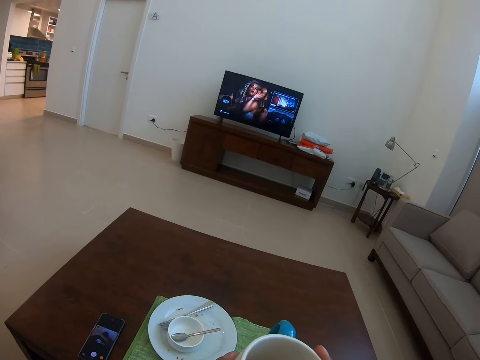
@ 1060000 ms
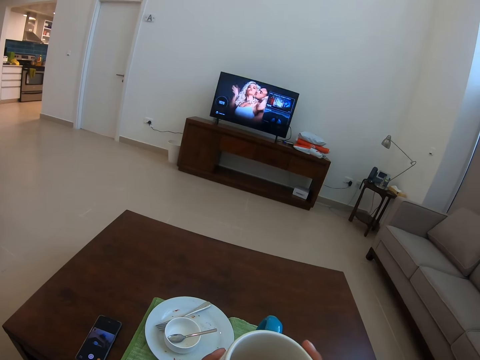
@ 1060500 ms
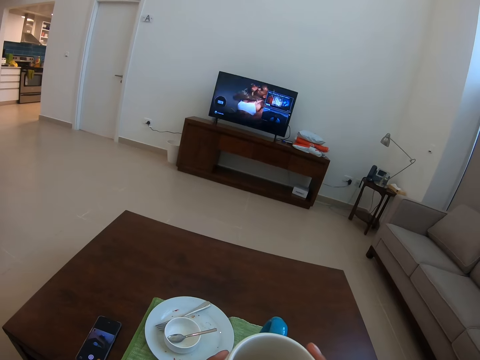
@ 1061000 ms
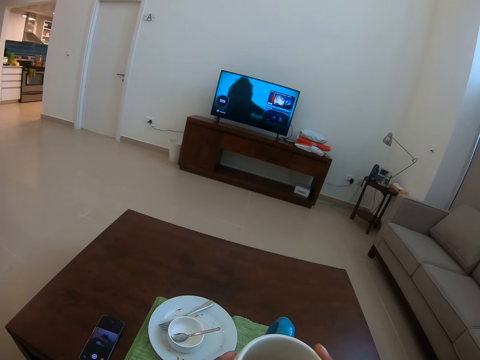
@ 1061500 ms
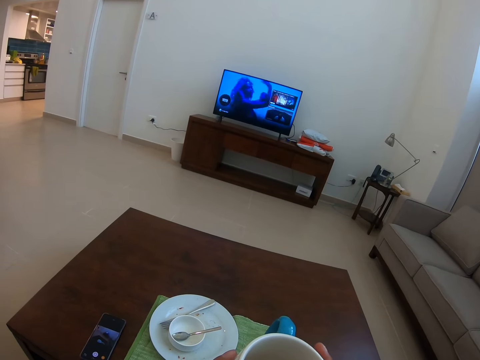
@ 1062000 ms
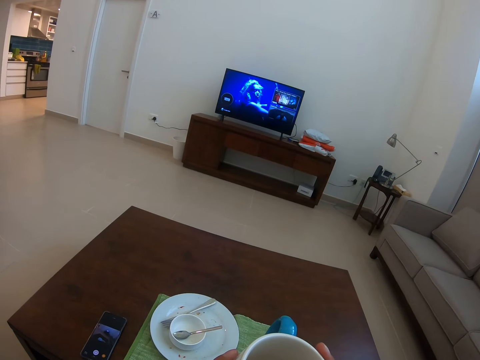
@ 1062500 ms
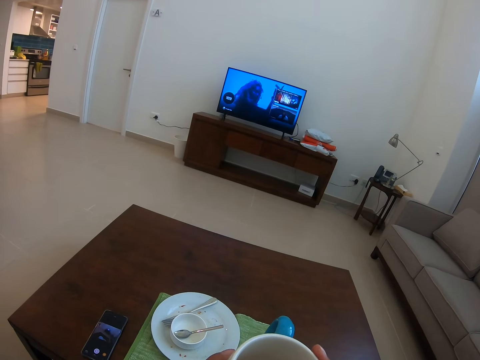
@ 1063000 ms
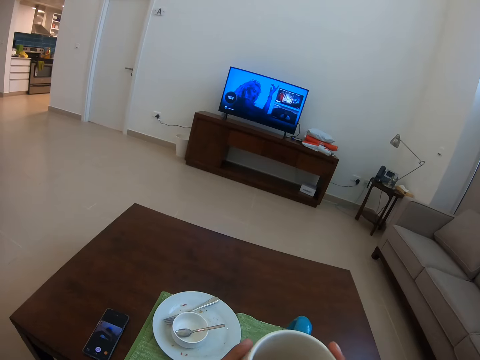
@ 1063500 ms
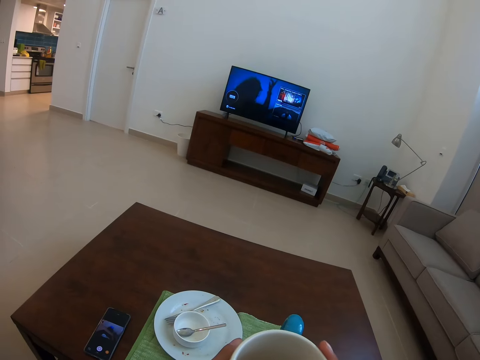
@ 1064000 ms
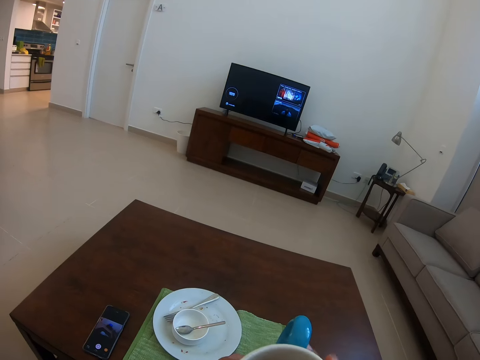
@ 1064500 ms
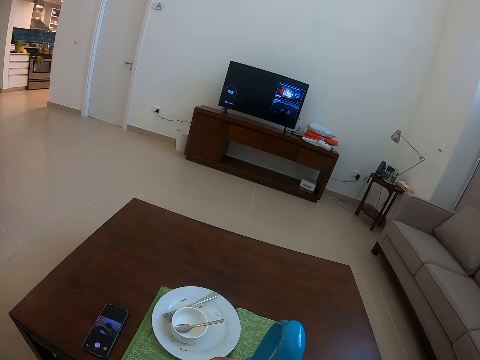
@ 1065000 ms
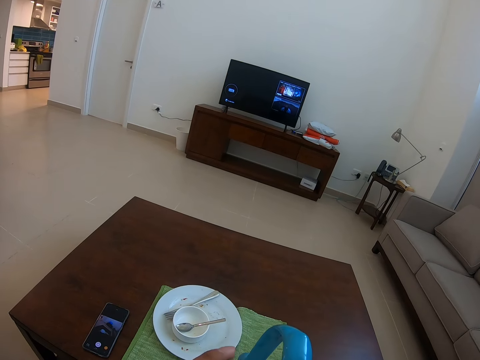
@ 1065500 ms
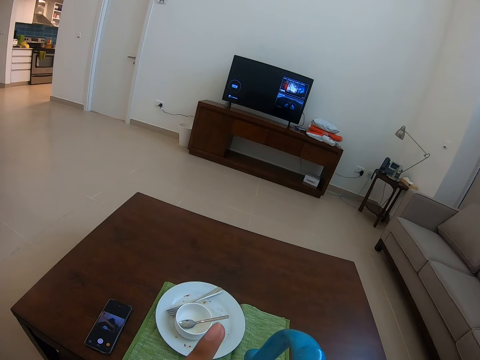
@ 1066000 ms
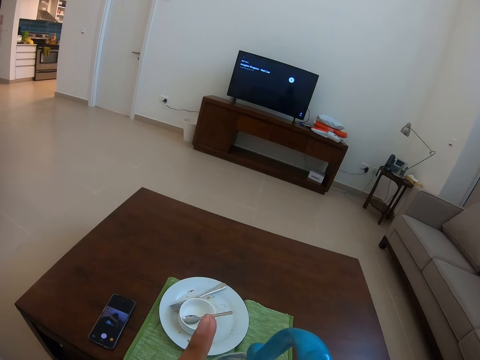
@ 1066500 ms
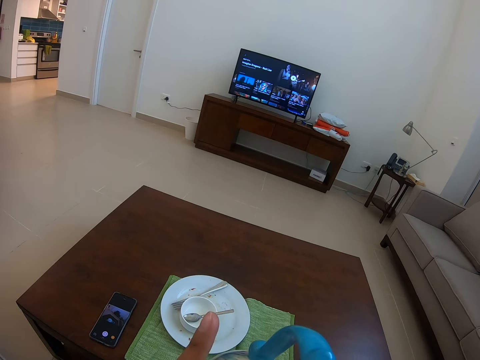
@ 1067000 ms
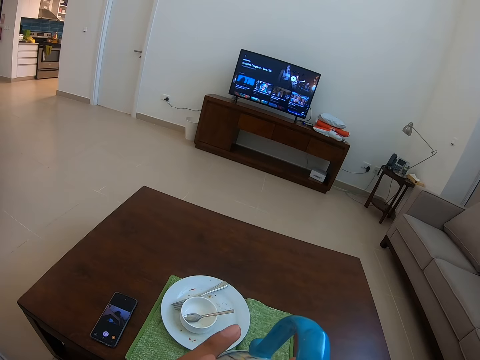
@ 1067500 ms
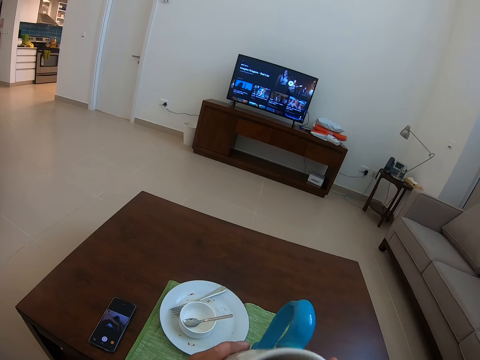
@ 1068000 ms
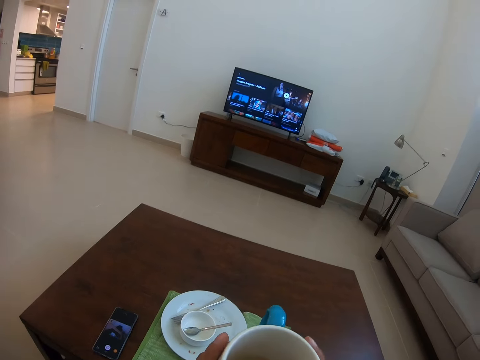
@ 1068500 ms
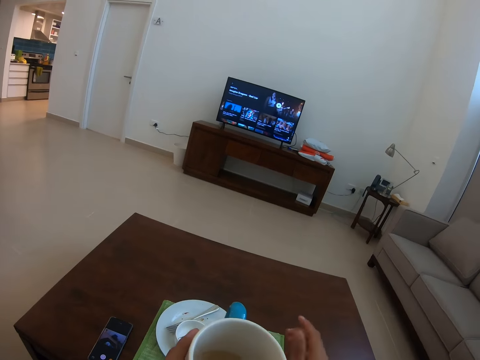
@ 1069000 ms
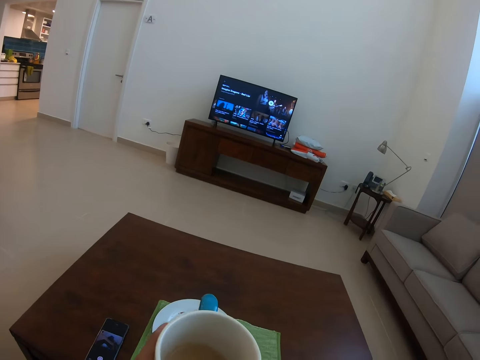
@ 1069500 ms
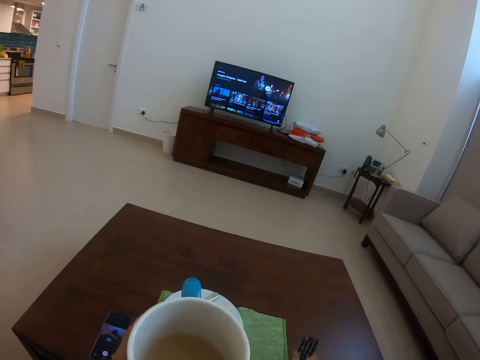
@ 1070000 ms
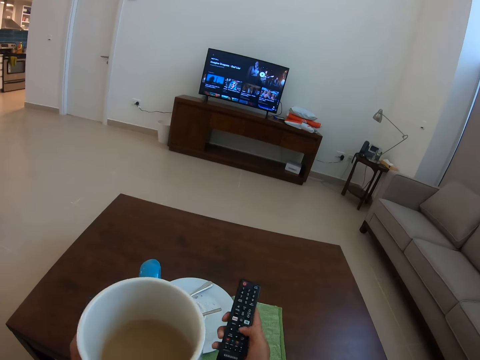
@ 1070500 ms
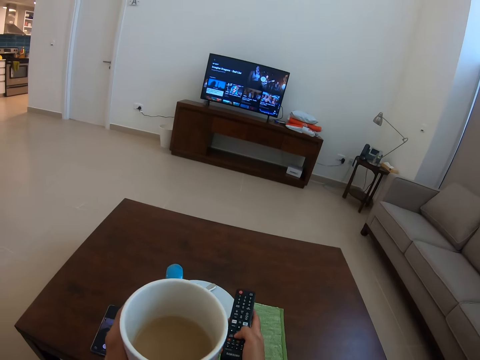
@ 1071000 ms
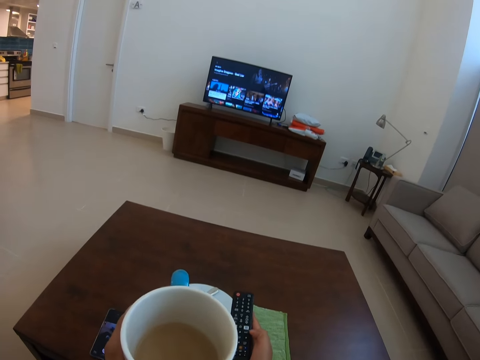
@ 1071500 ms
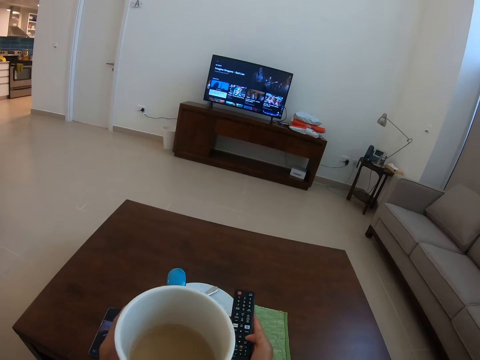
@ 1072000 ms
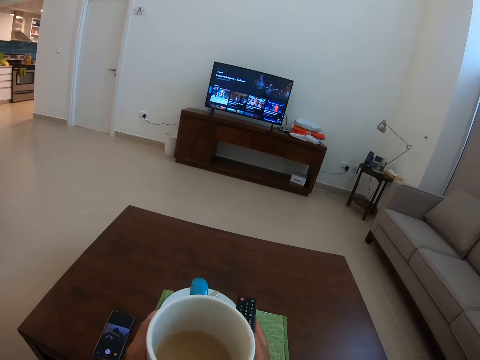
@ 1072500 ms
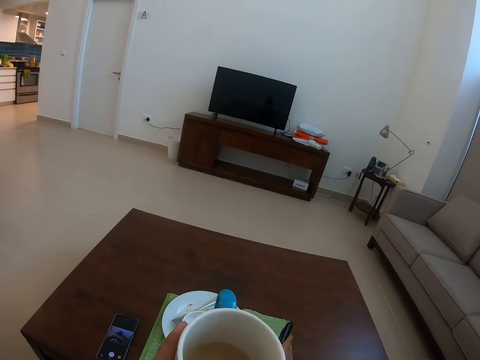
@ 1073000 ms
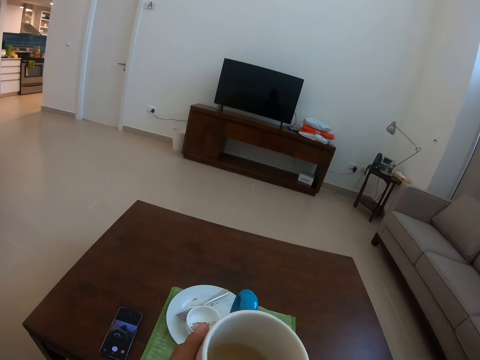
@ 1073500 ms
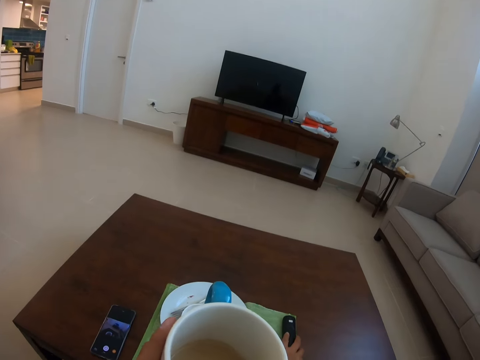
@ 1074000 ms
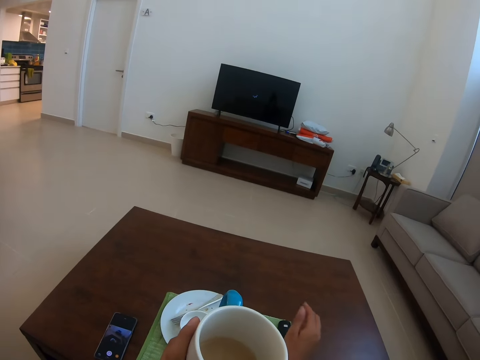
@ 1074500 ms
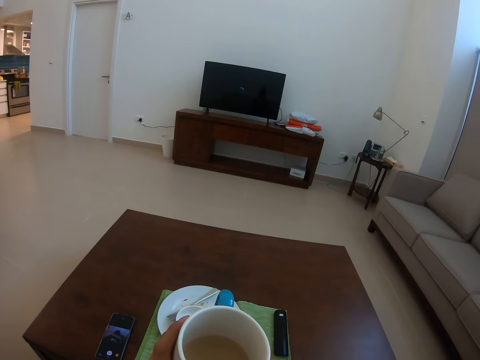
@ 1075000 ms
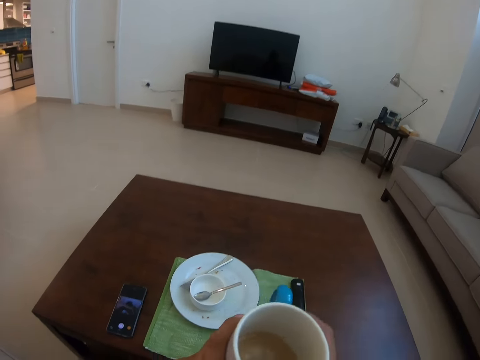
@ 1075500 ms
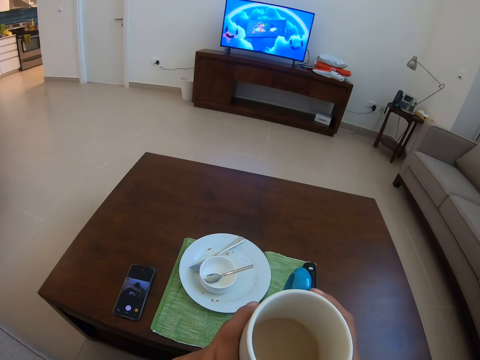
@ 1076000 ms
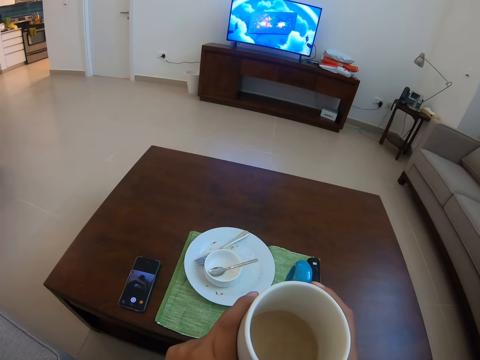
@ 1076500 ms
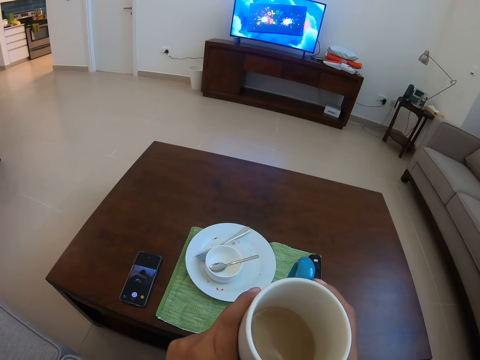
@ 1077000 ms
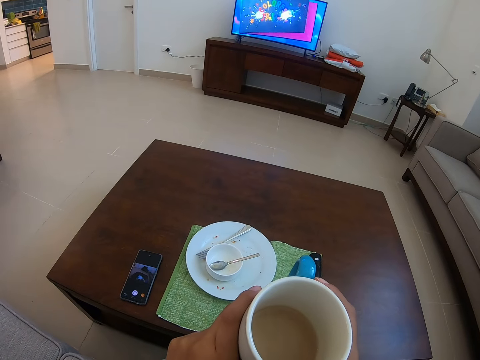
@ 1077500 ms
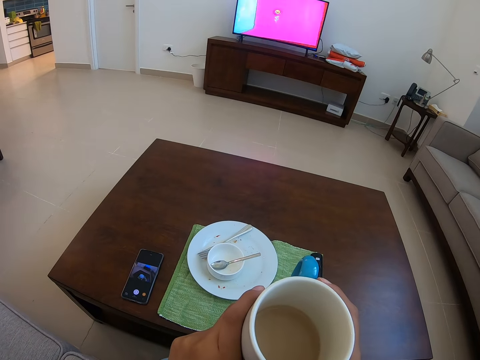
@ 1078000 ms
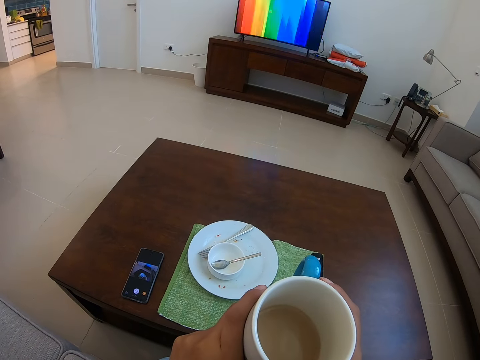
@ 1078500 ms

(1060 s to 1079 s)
The camera wearer holds the cup. They drink tea. They hold the cup of tea. They press the remote control. They hold the remote control. They operate a television. They hold the cup of tea.

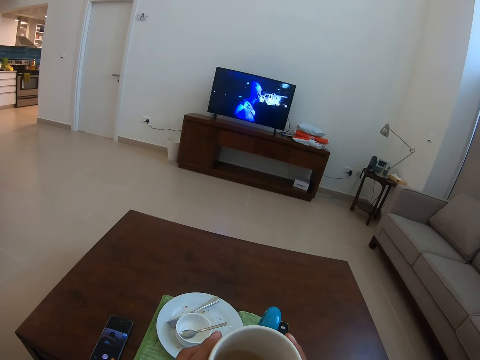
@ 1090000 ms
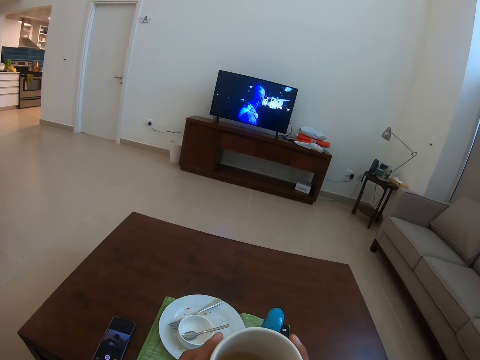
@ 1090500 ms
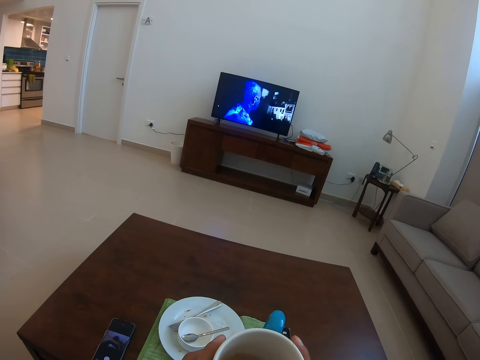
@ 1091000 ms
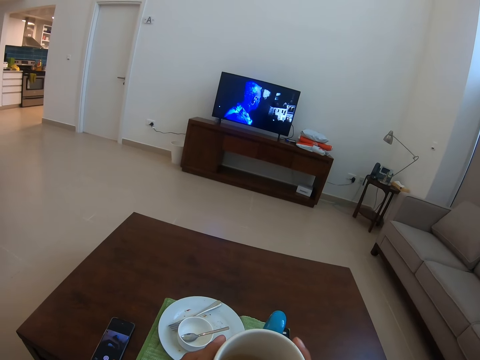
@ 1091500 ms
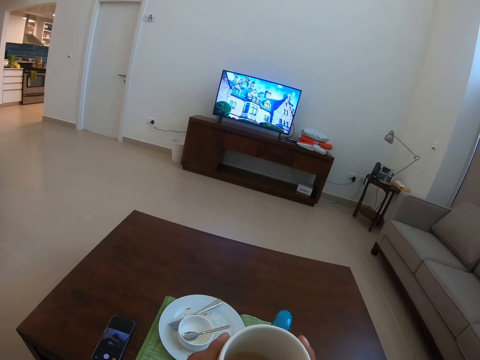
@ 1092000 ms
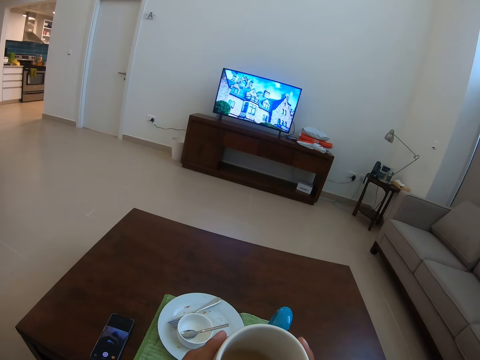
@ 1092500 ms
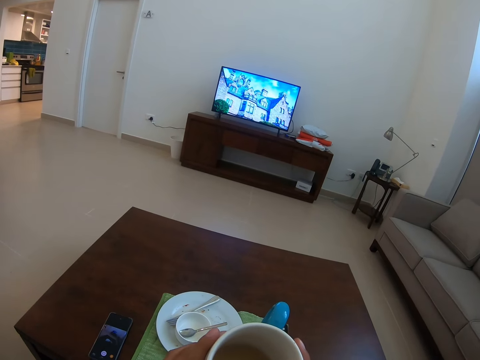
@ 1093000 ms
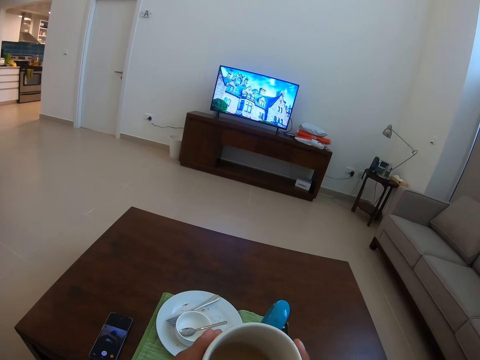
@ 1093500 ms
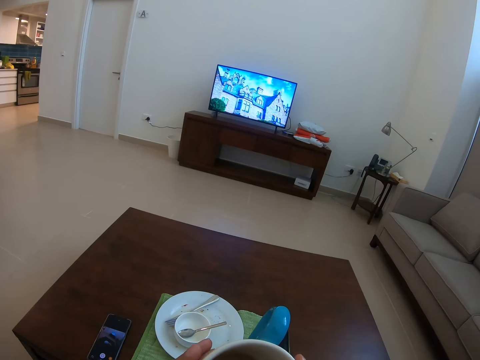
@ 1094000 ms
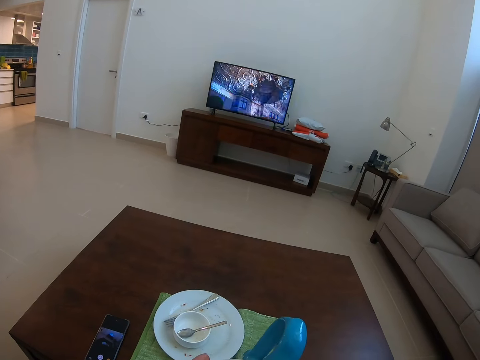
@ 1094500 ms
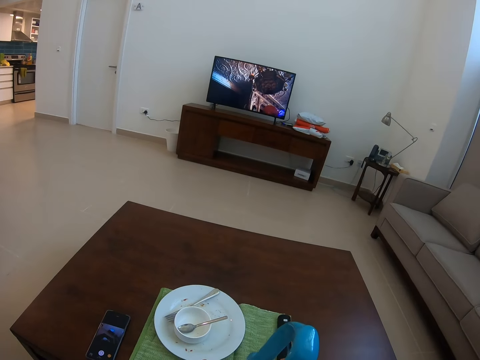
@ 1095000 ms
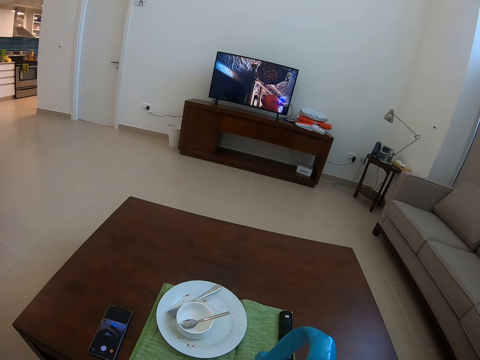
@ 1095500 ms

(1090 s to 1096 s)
The camera wearer drinks tea.

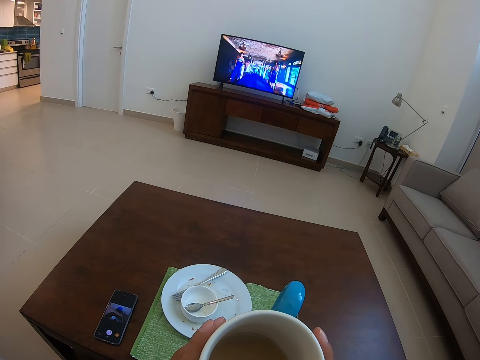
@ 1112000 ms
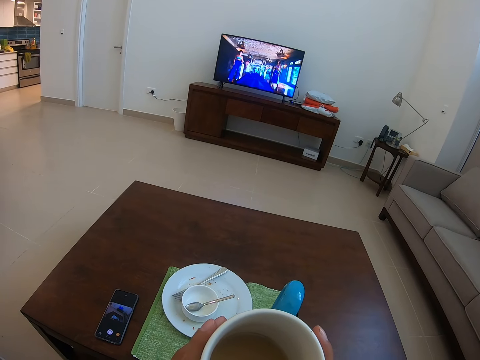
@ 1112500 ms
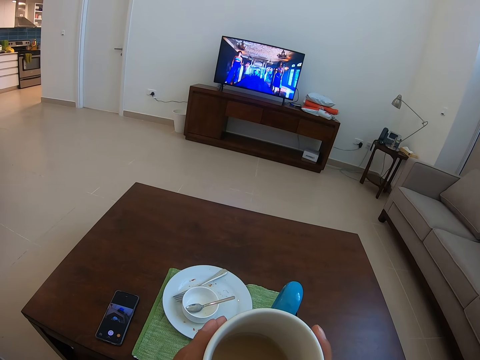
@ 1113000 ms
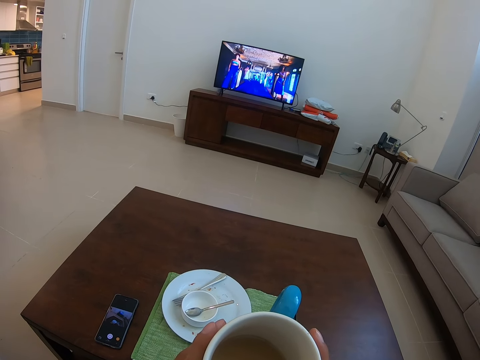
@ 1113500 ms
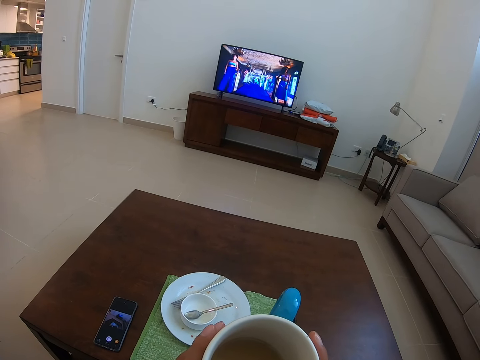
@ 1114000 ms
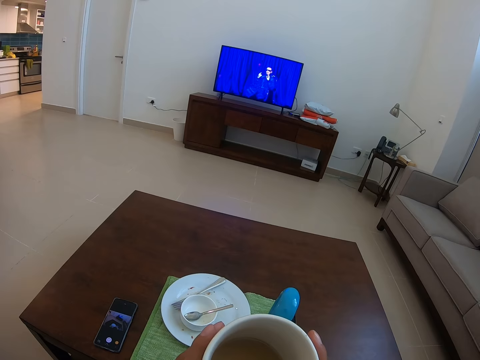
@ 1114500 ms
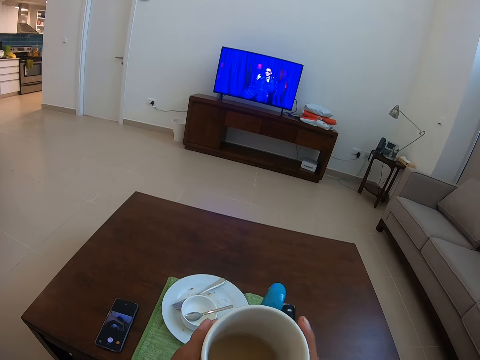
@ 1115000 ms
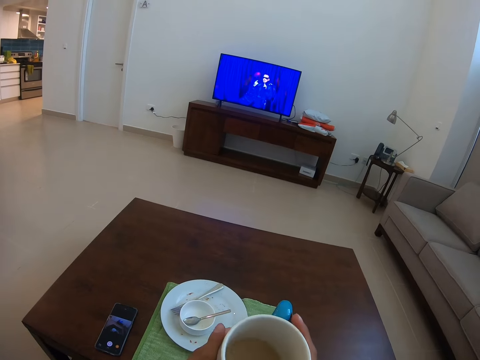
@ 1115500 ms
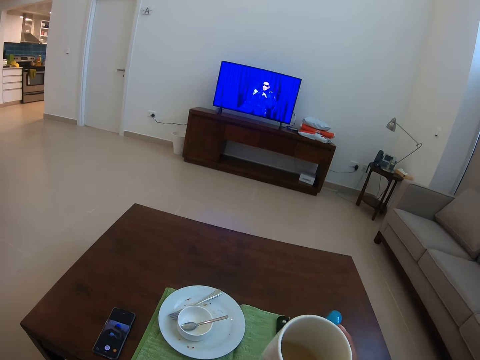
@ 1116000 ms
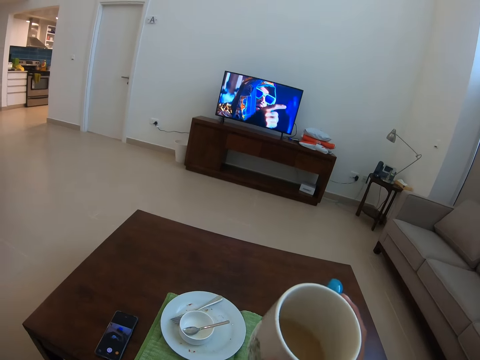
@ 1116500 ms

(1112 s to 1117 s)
The camera wearer holds a cup of tea.
